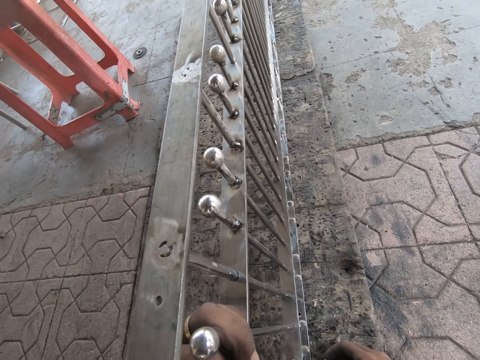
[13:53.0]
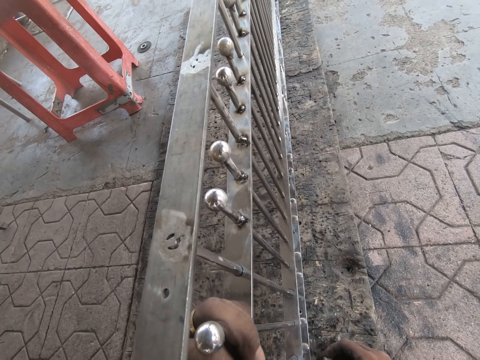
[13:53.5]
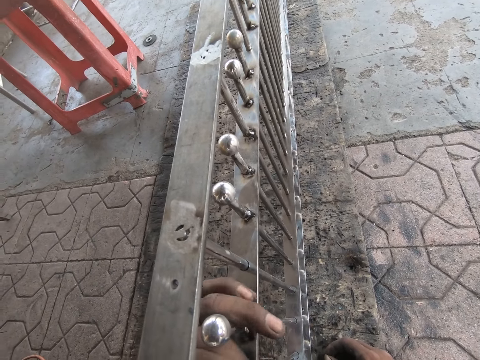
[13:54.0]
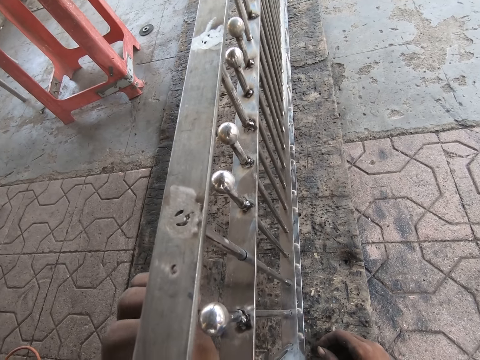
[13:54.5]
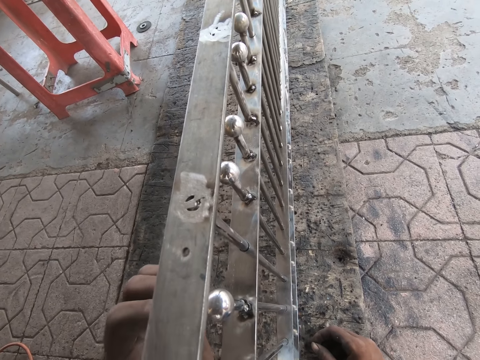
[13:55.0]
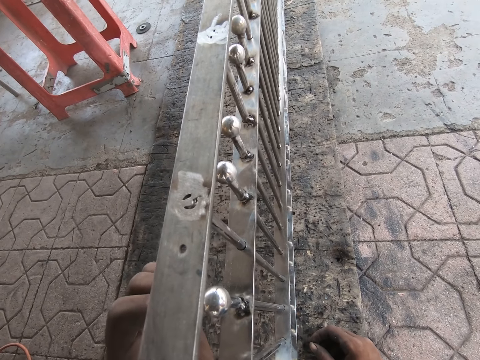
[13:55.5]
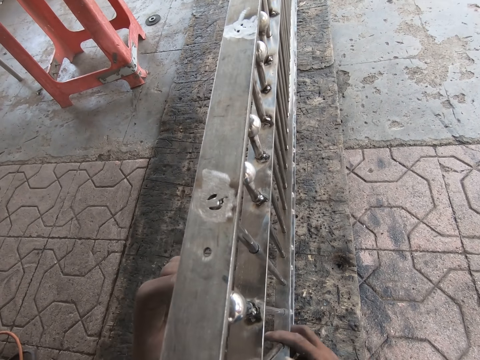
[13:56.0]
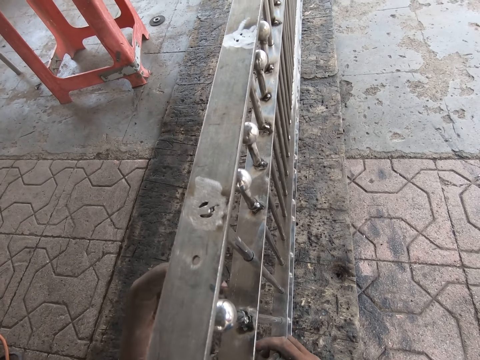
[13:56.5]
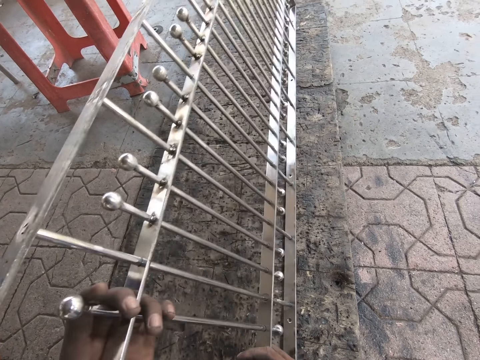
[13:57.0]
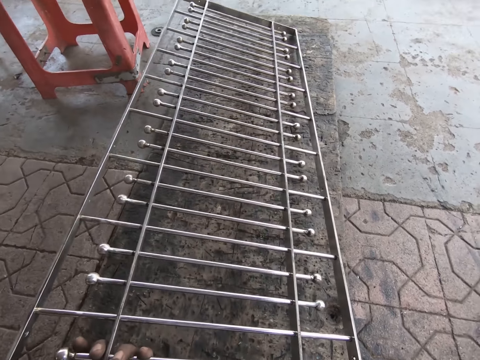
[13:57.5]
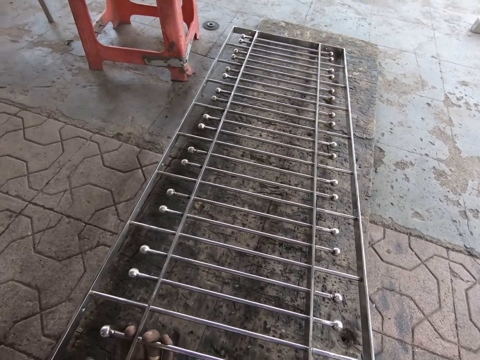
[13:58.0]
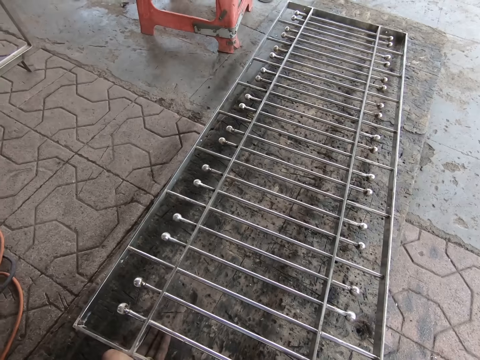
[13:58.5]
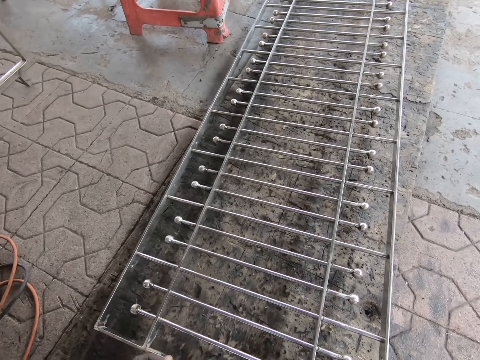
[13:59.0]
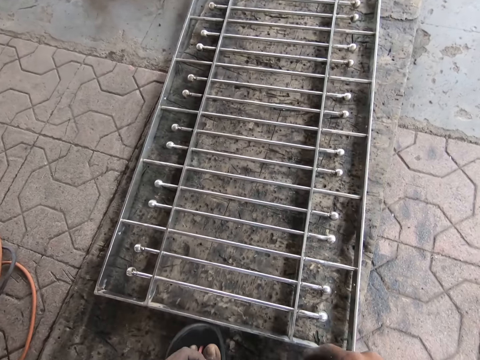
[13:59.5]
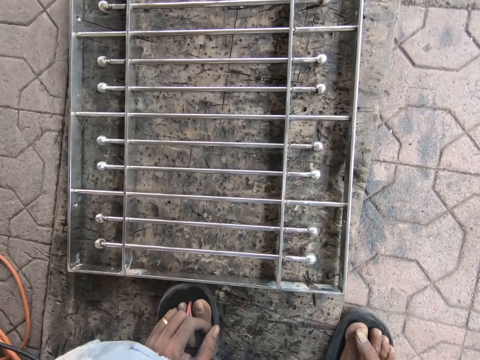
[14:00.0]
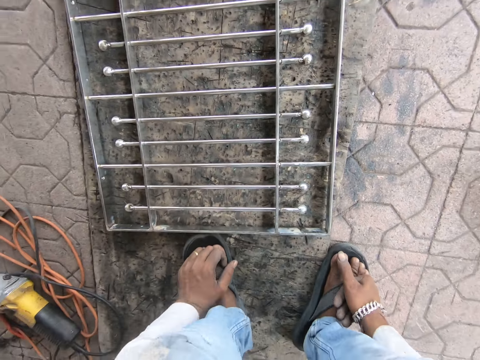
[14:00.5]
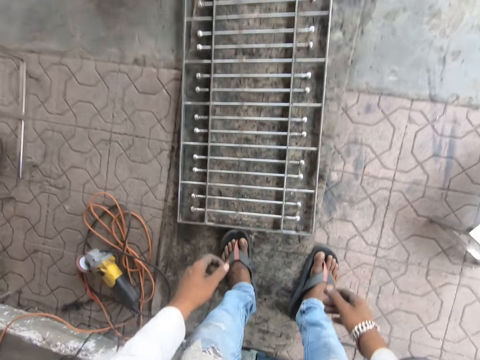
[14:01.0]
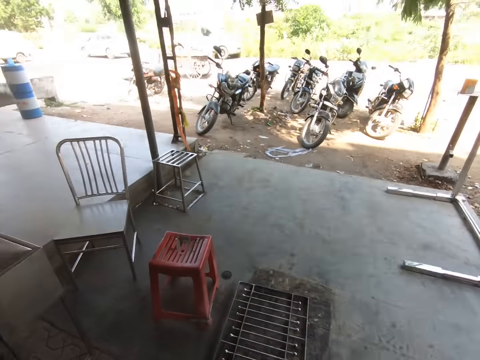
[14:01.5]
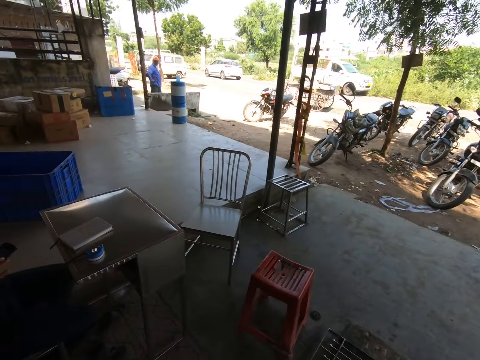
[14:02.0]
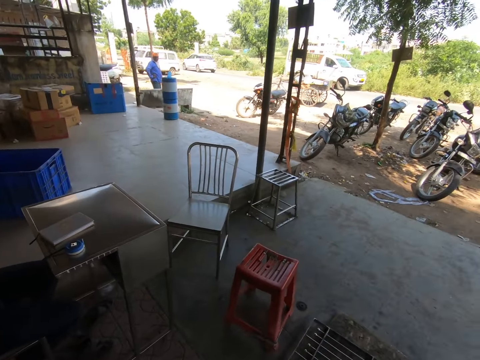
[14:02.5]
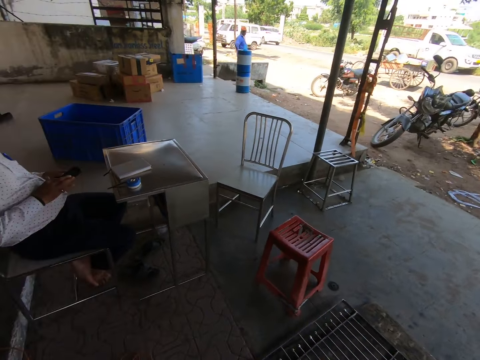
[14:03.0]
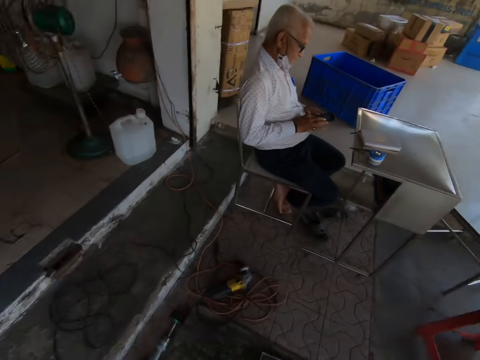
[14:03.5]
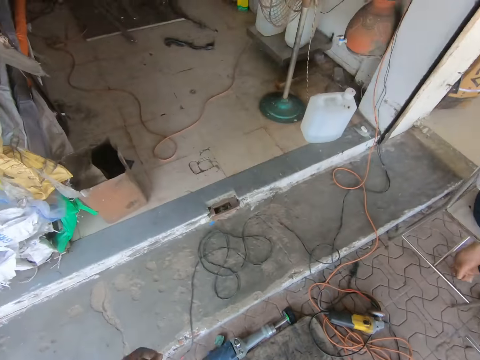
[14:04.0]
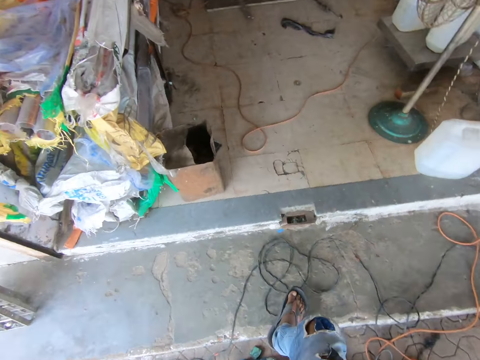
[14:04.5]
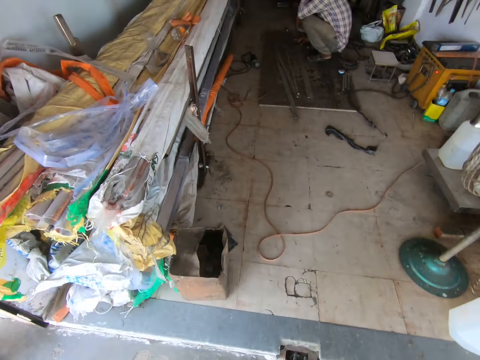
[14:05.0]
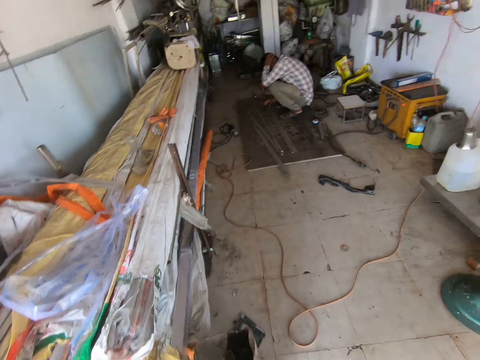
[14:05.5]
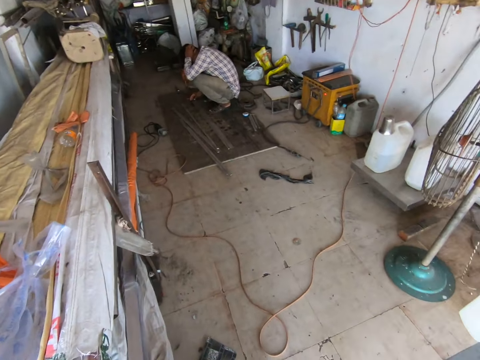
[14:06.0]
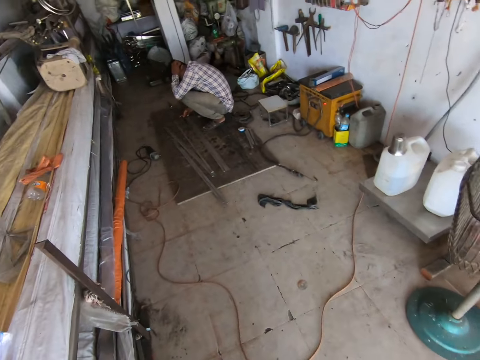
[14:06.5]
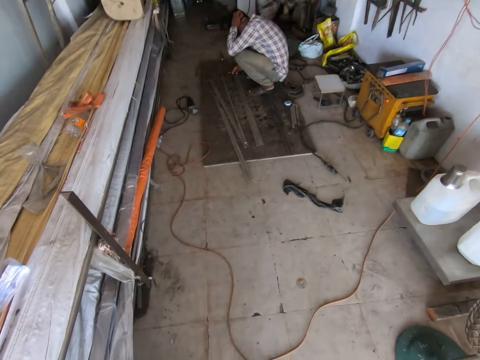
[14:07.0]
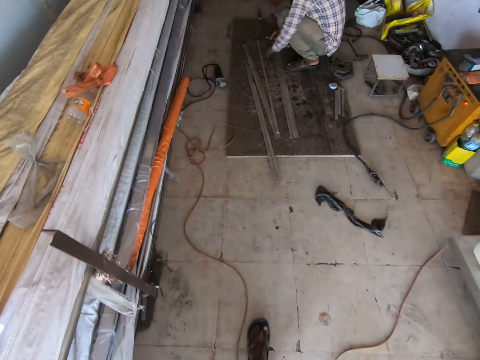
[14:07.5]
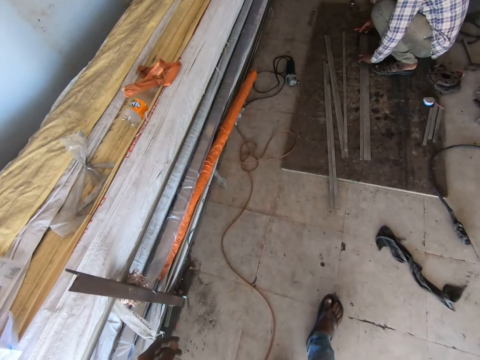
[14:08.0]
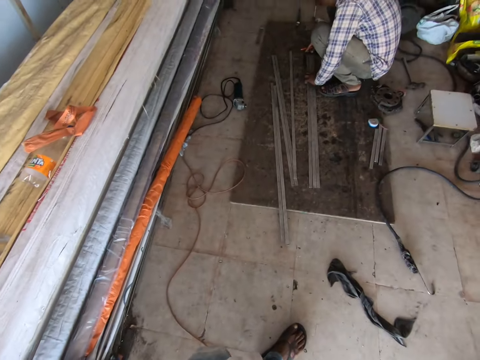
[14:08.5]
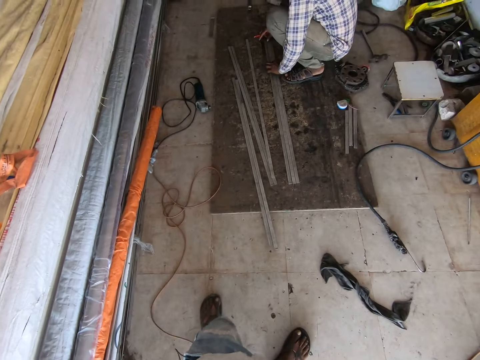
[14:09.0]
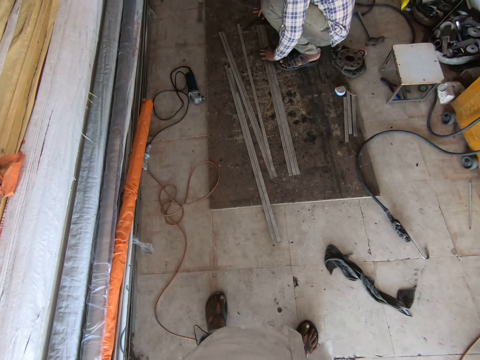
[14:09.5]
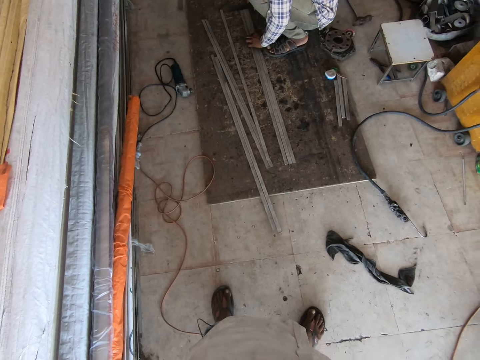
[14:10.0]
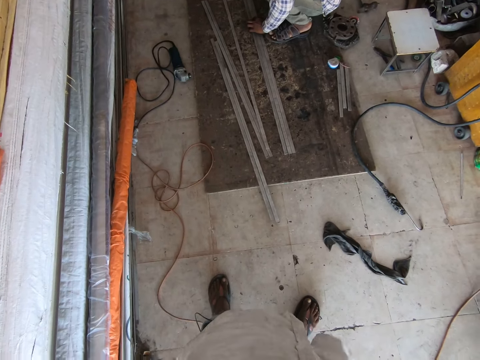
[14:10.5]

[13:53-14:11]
The camera wearer places the iron burglary on the floor with his hands. He looks around the compound. A man operates a phone with his hands. The camera wearer walks into a workshop. He adjusts a camera on his head with his hands. Another man scratches his head. He holds iron rods on the floor of the workshop with his hands and adjusts metal bars.

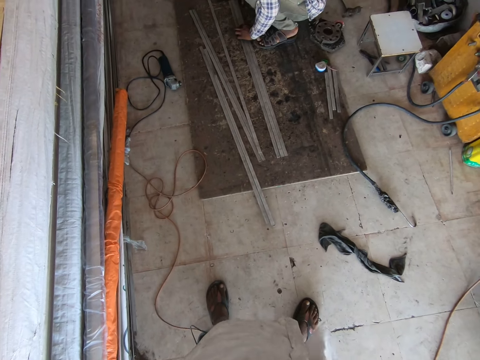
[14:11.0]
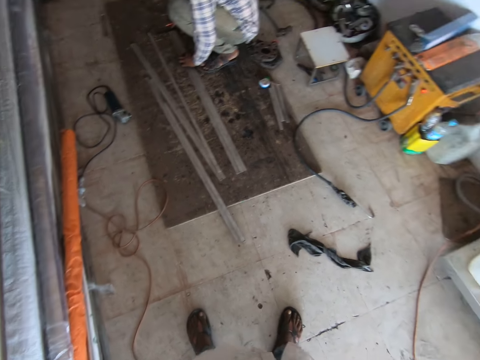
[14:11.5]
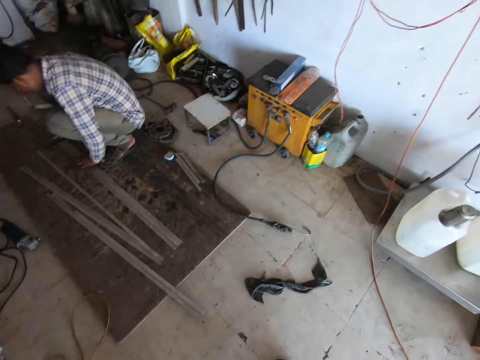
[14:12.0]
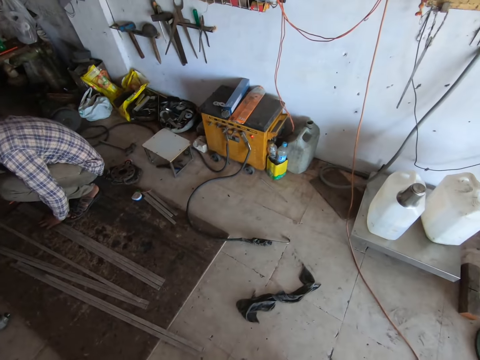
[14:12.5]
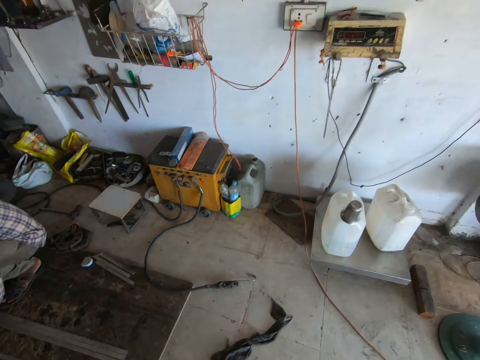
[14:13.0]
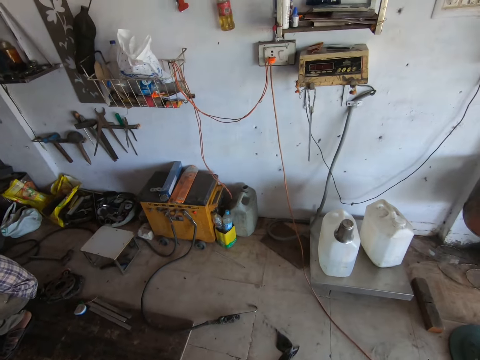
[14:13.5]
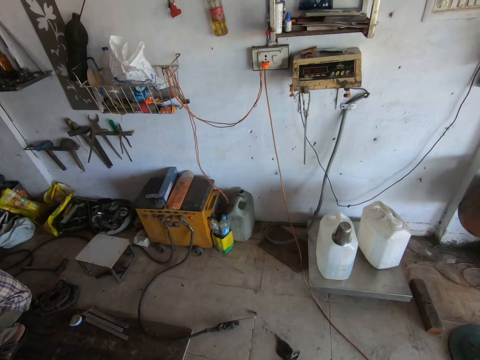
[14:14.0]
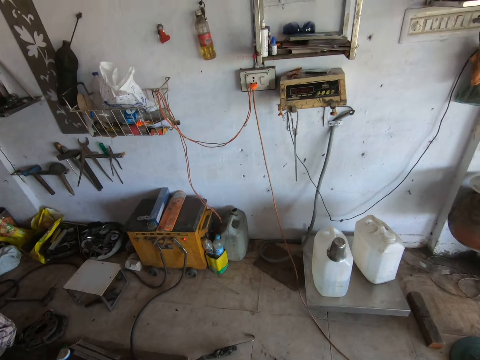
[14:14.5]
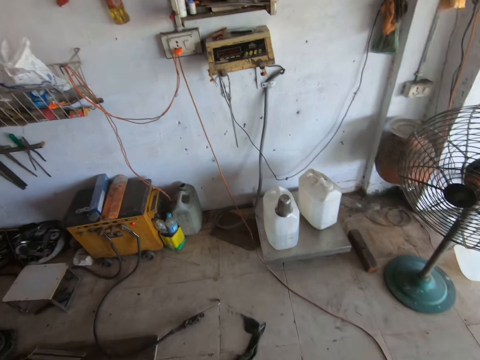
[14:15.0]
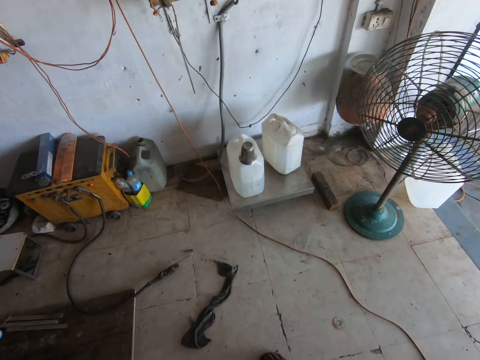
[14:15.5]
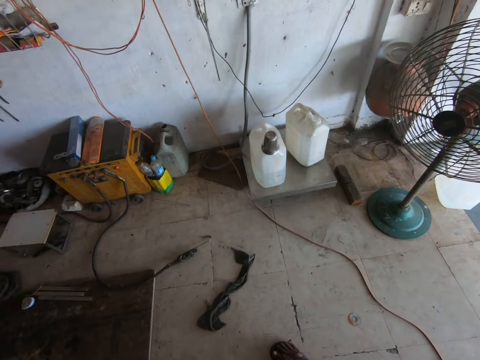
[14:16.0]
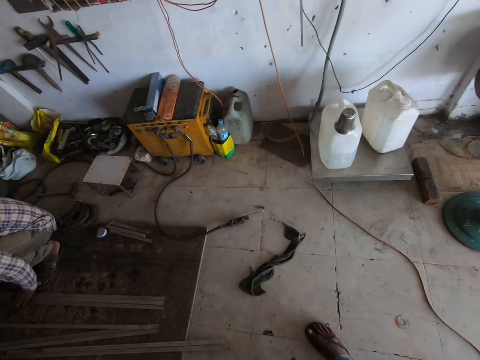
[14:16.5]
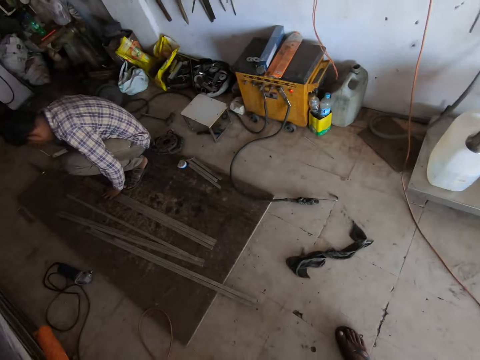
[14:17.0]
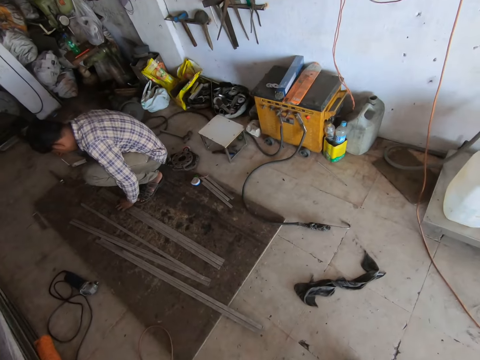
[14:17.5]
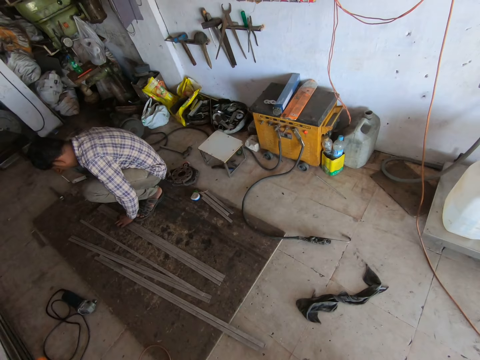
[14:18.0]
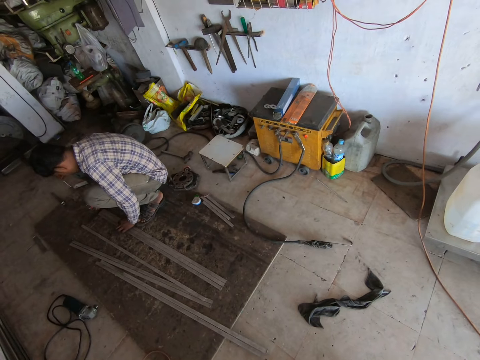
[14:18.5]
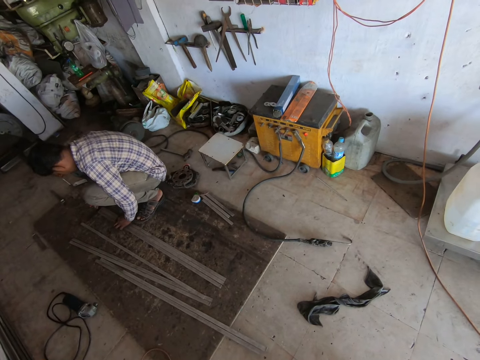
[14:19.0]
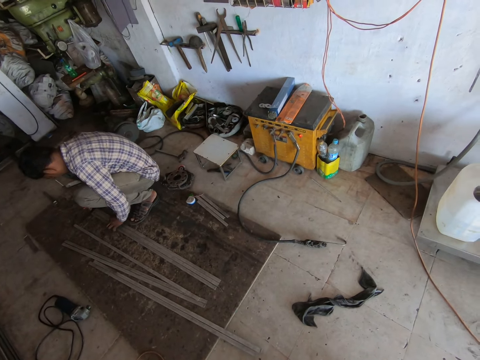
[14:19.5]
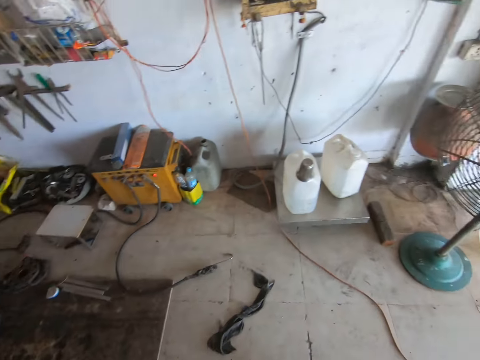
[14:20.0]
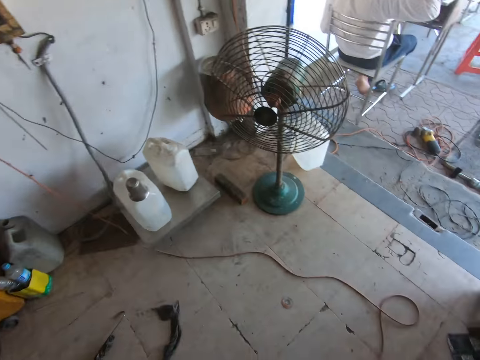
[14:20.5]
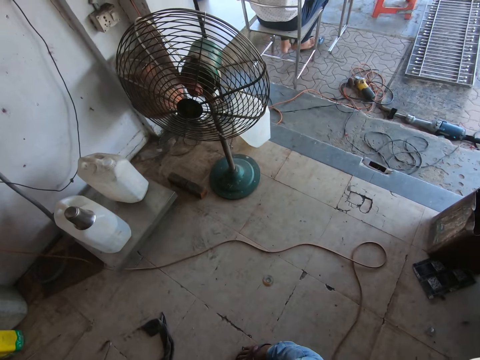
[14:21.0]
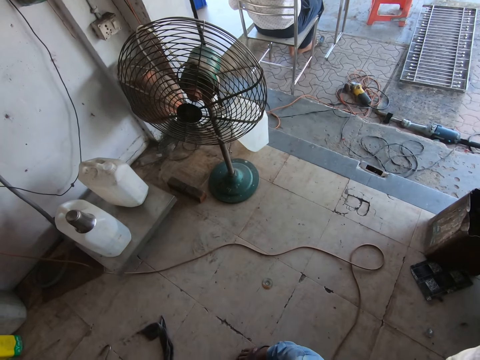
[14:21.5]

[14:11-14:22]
The camera wearer looks around in the workshop. A man communicates via phone call.
